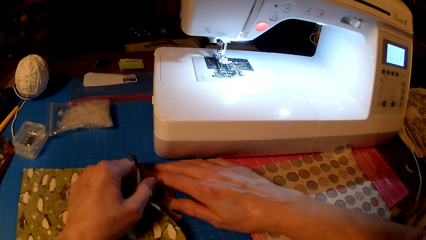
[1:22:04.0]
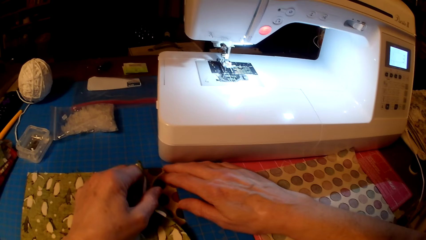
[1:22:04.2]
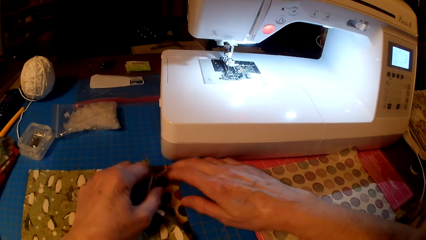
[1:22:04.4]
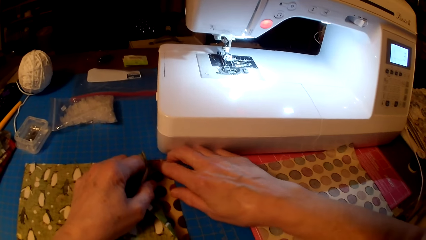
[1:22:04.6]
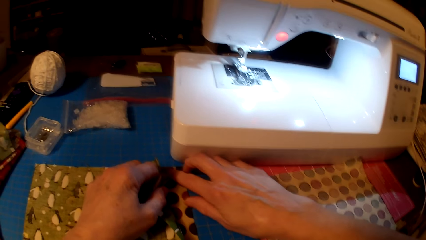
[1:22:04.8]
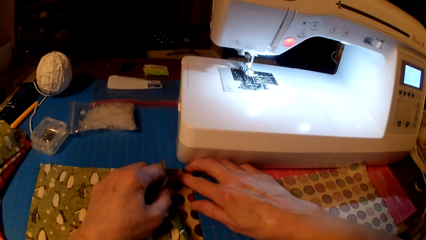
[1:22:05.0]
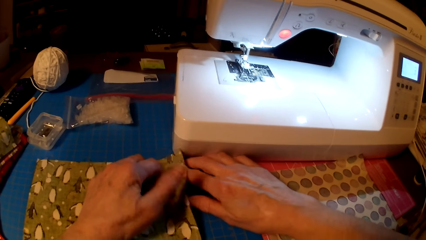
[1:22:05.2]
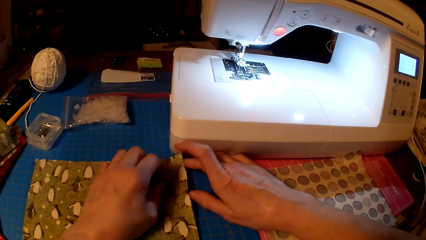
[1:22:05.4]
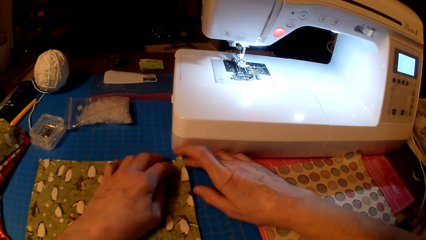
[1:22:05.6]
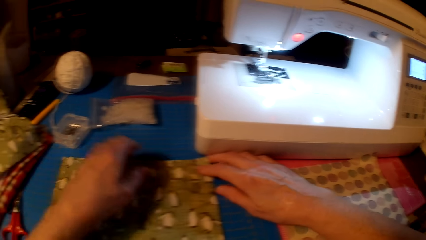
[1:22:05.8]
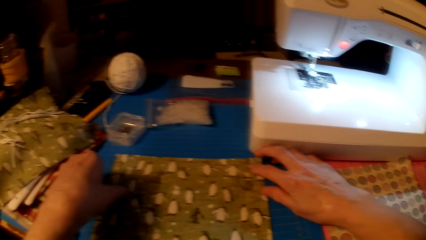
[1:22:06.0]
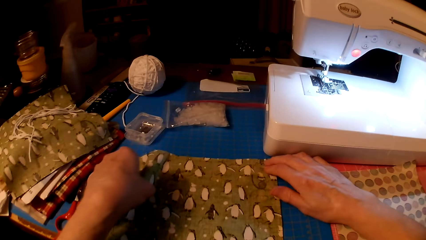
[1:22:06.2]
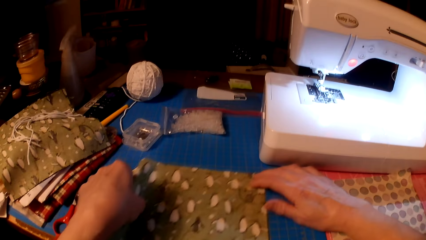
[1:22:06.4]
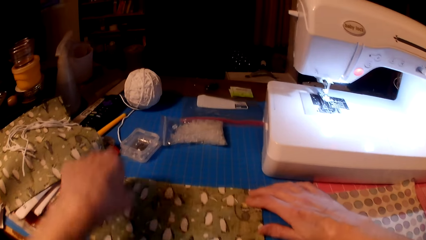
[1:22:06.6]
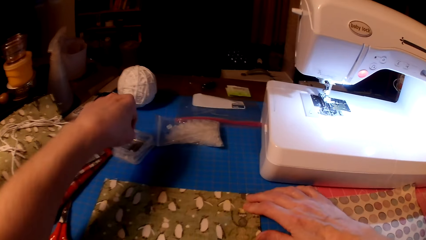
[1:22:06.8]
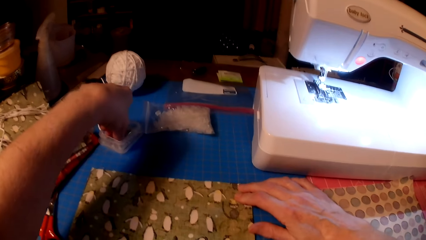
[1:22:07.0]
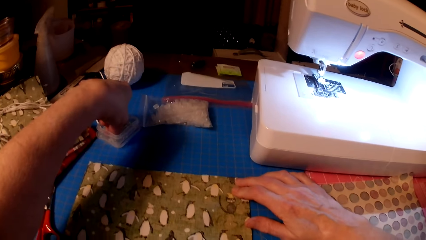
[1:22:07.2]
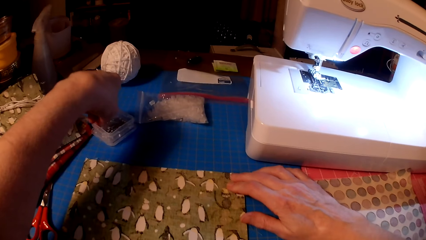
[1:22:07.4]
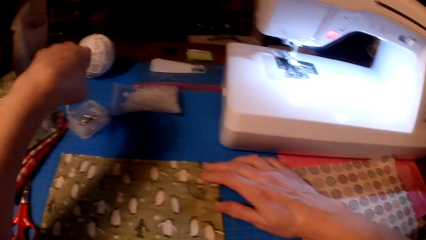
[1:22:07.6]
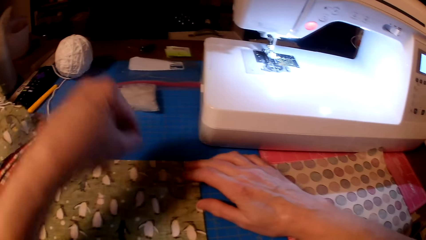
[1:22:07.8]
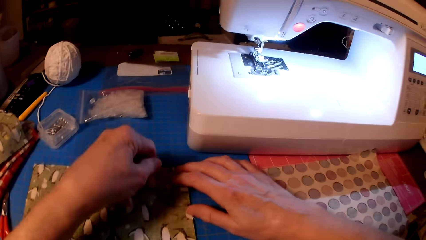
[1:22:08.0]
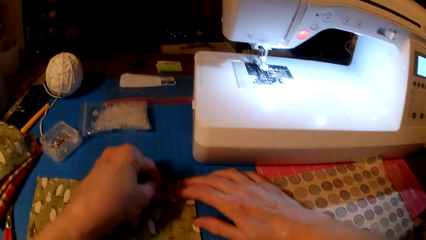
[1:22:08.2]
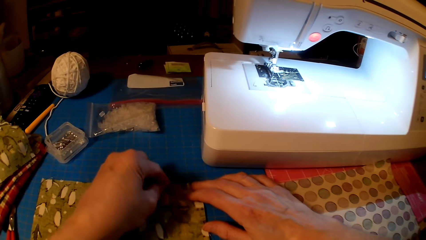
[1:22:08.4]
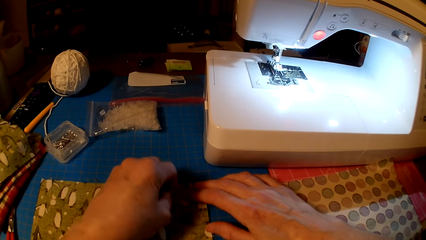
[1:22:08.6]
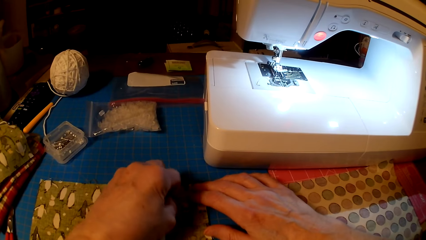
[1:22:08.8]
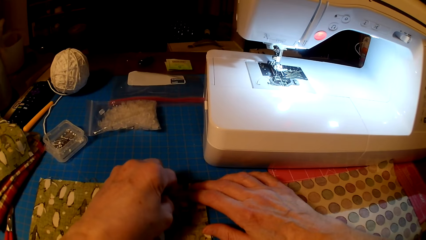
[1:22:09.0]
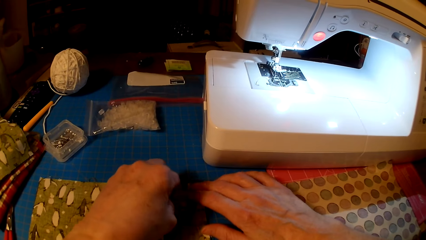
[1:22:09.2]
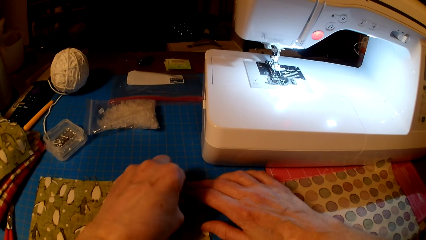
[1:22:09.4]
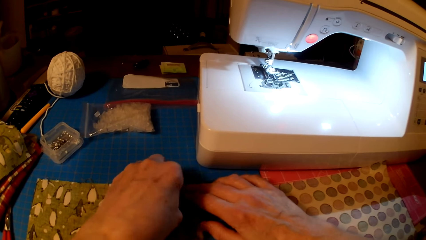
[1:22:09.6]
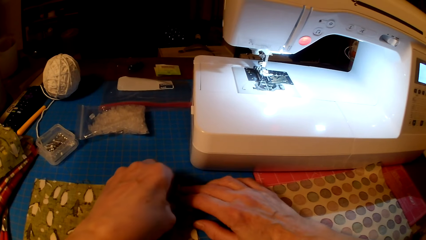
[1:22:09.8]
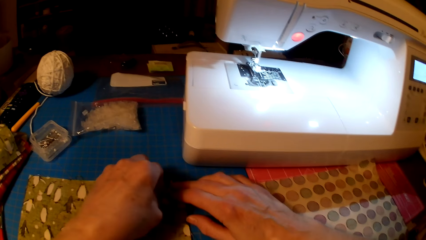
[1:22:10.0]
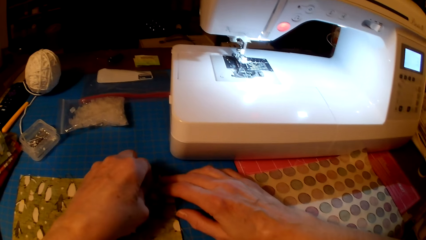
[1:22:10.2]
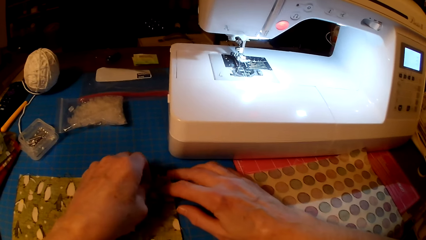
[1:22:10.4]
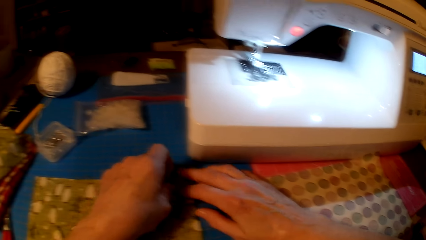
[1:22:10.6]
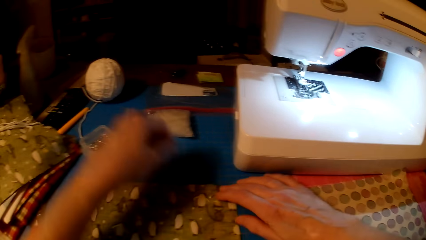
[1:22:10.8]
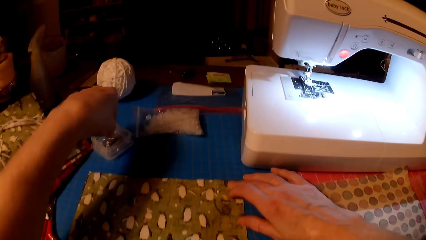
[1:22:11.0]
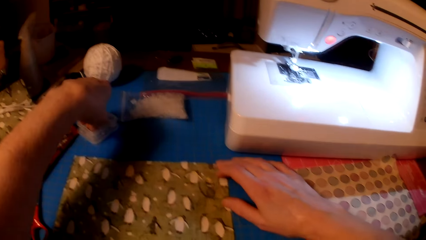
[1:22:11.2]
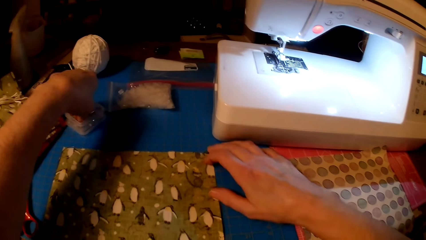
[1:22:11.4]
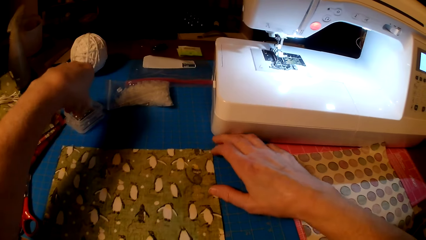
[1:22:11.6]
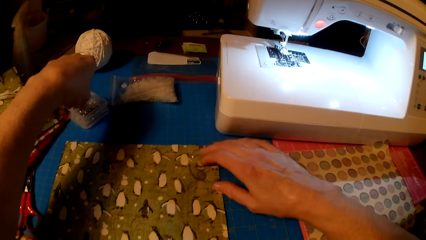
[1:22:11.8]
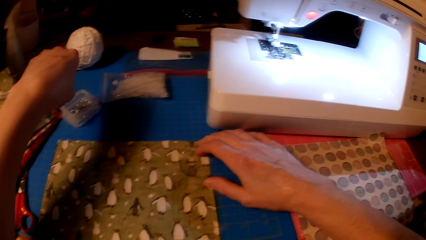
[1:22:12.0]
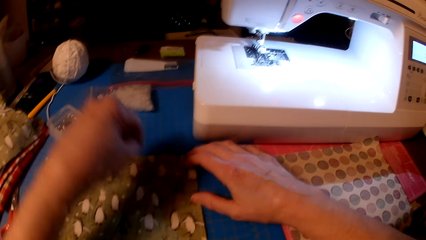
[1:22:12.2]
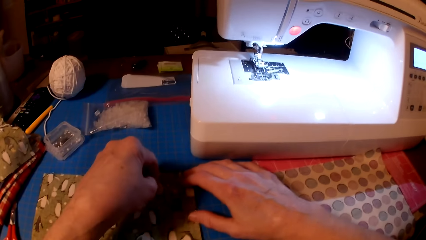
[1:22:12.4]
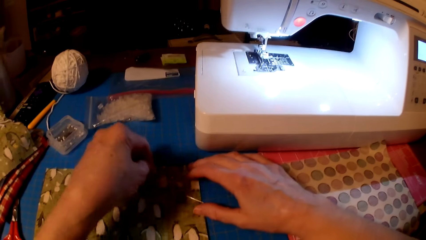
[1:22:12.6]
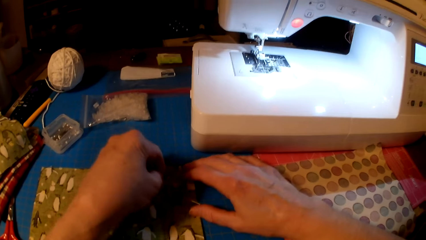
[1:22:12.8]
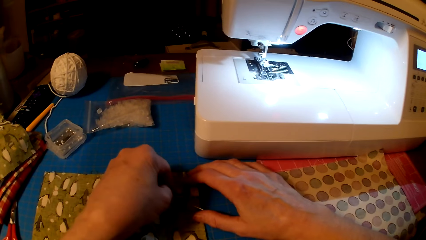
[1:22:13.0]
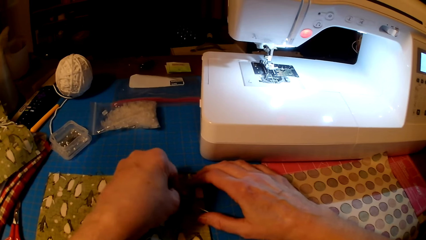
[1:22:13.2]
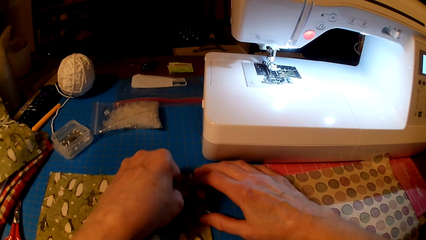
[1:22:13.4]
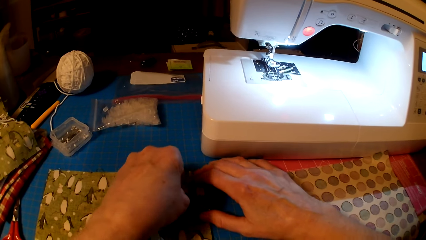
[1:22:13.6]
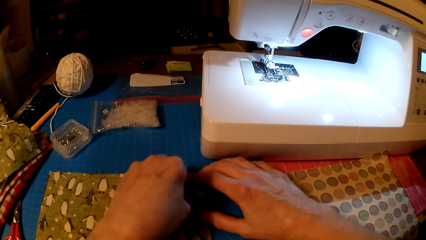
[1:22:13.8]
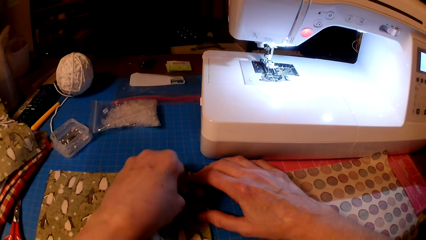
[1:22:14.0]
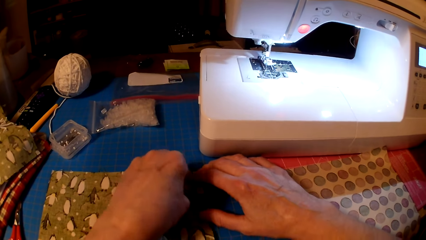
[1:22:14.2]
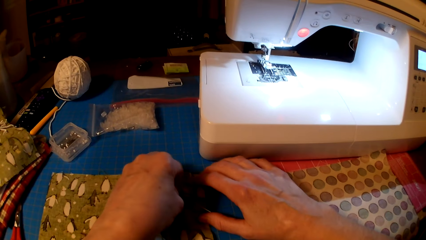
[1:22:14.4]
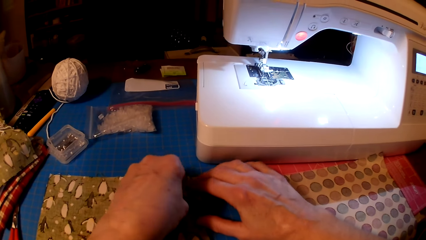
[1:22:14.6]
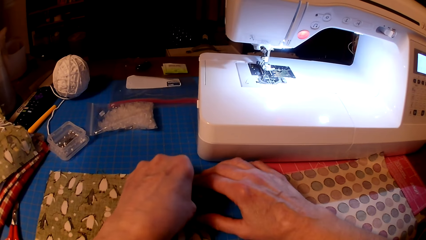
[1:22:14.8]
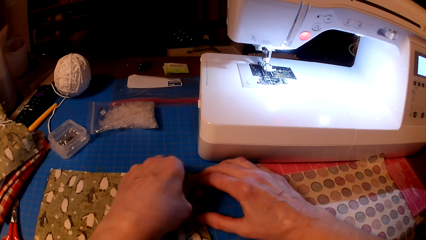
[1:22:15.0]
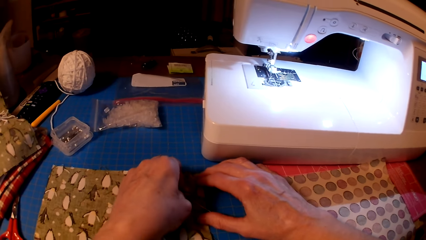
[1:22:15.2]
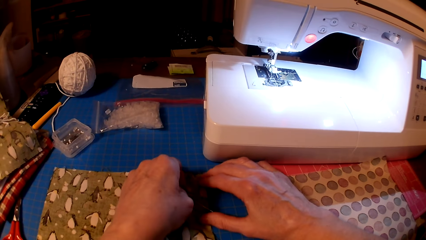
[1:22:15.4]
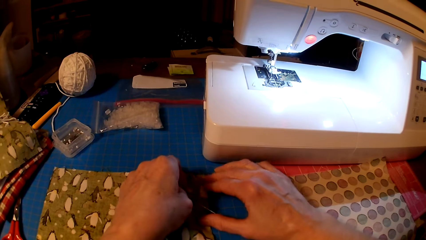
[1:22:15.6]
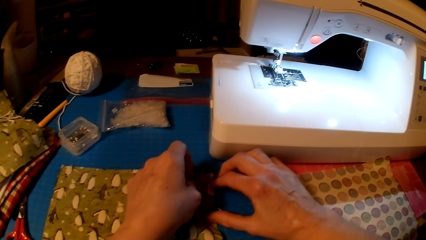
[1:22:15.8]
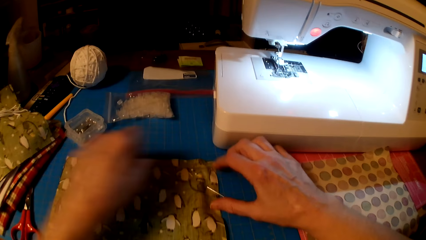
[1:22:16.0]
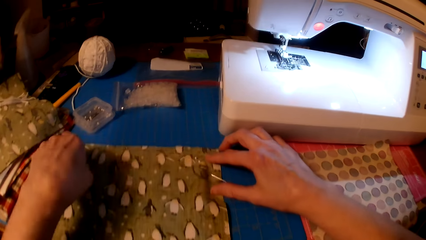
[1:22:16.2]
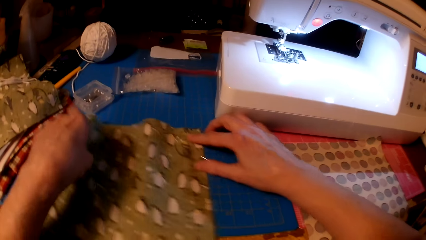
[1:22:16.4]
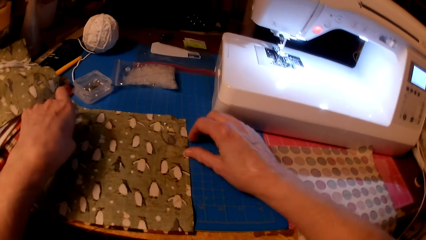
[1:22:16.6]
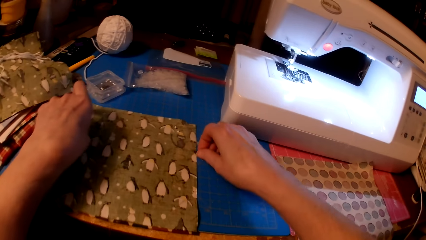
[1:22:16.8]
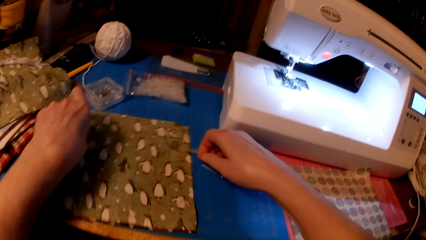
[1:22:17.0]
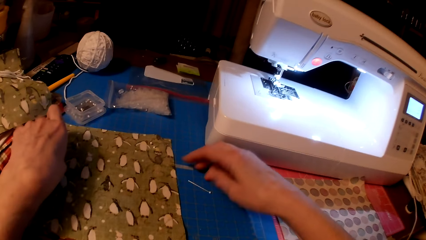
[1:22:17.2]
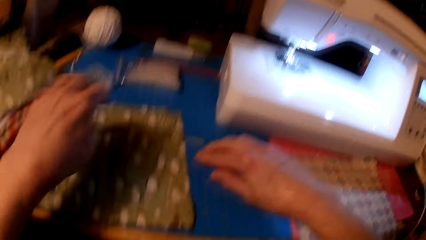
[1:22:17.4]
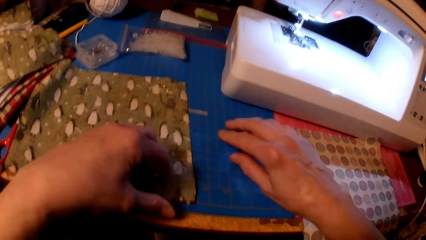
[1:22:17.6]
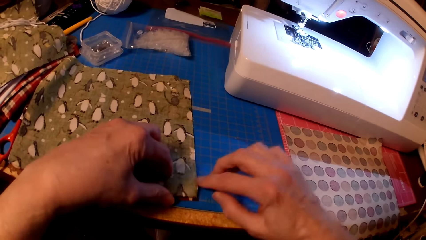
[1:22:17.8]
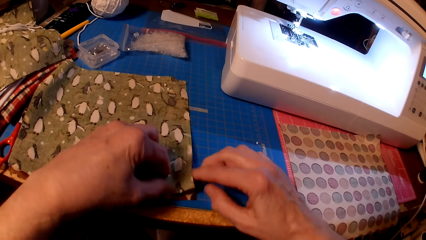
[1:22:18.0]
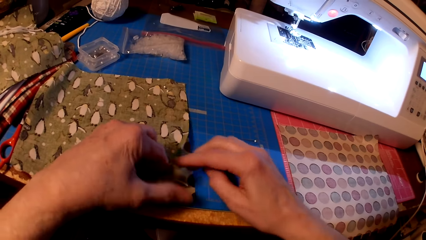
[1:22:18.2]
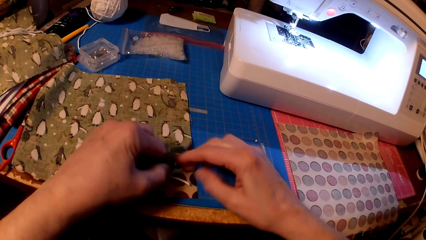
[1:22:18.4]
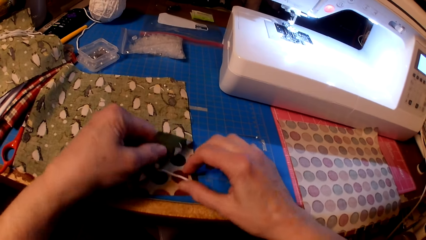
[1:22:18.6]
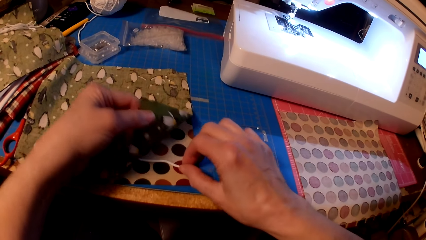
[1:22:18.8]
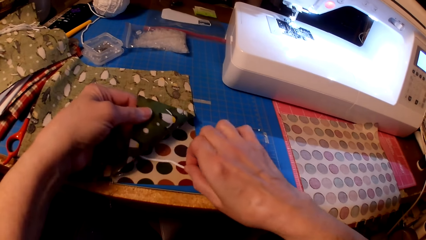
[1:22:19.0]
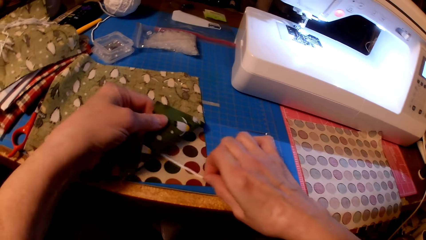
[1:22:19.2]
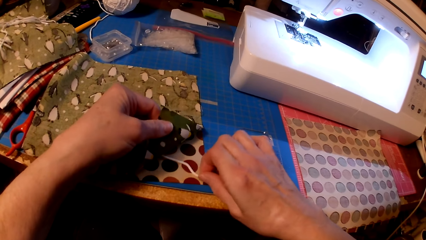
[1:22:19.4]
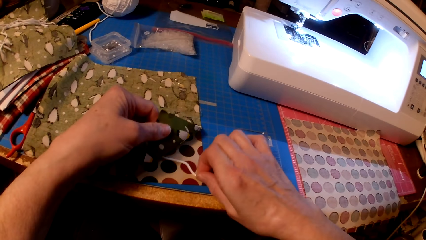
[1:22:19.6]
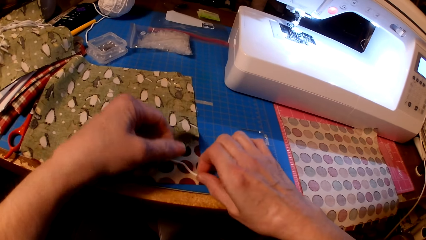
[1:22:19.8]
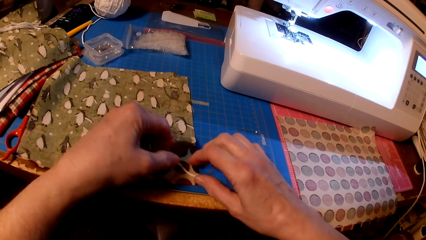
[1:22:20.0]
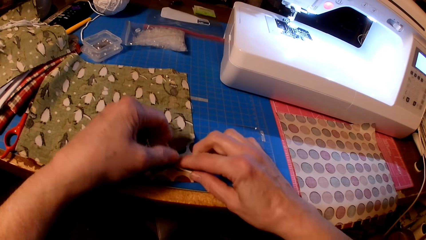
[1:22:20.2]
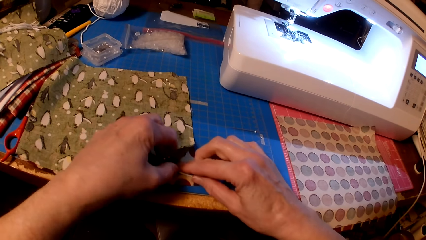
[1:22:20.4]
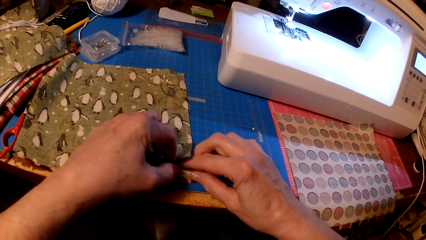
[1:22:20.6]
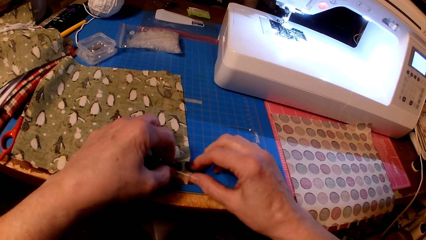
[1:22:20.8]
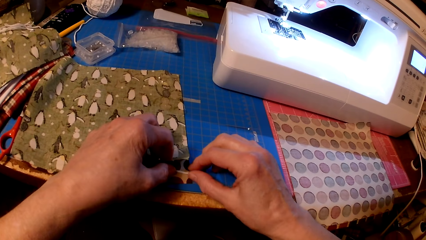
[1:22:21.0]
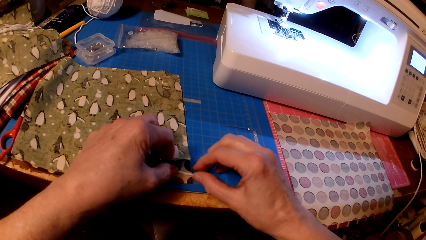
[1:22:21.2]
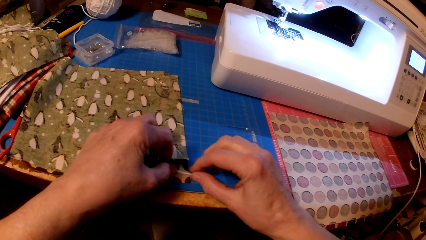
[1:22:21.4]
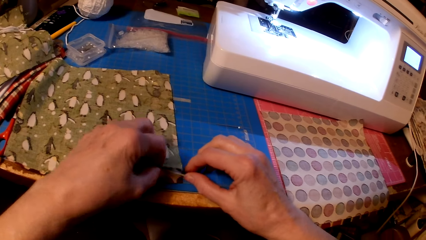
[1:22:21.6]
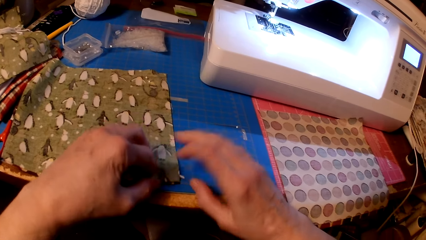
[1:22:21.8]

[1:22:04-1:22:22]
The camera wearer picks up pins. They pin the fabrics. They pick up the pin. They pin the fabric. They pick up the pins. They touch the yarn.
